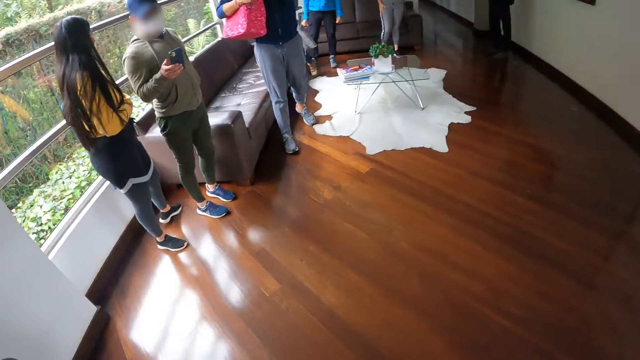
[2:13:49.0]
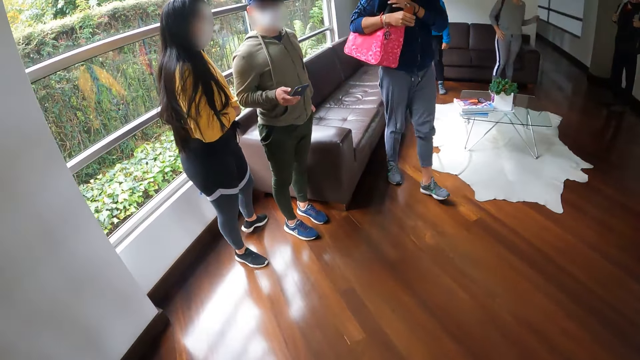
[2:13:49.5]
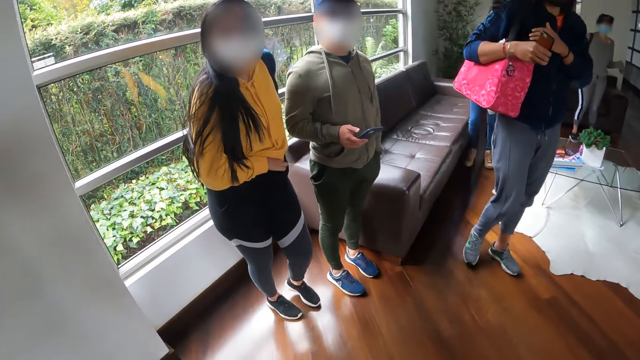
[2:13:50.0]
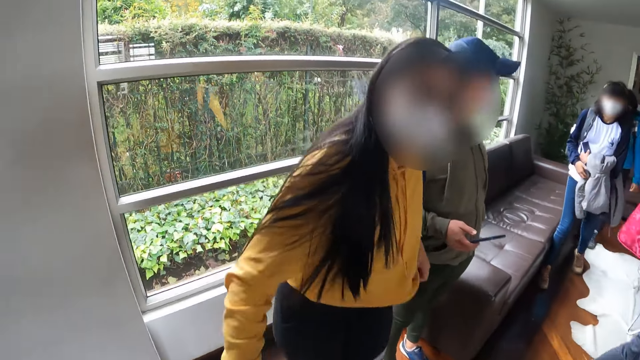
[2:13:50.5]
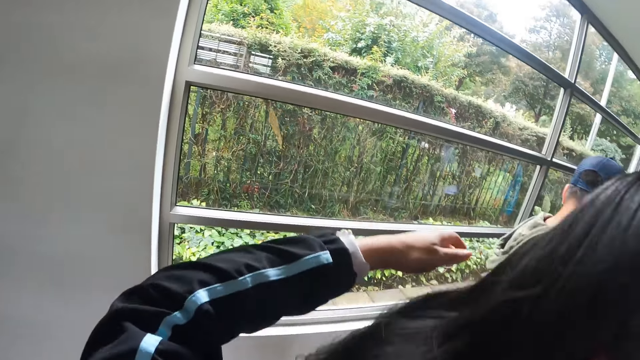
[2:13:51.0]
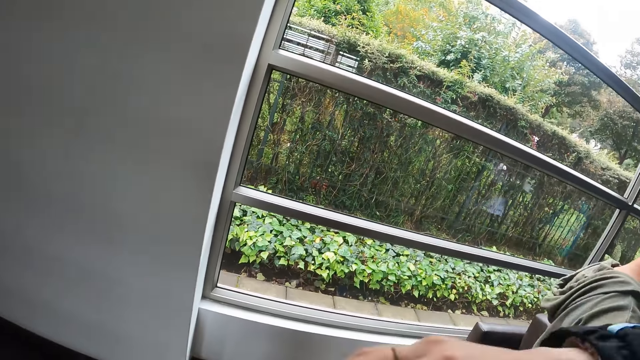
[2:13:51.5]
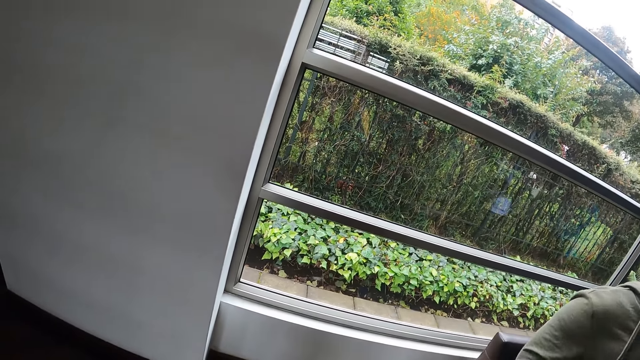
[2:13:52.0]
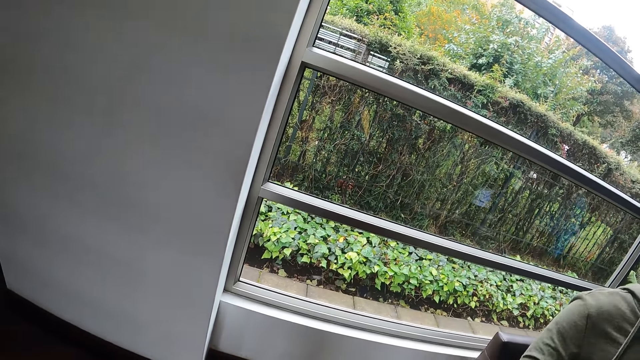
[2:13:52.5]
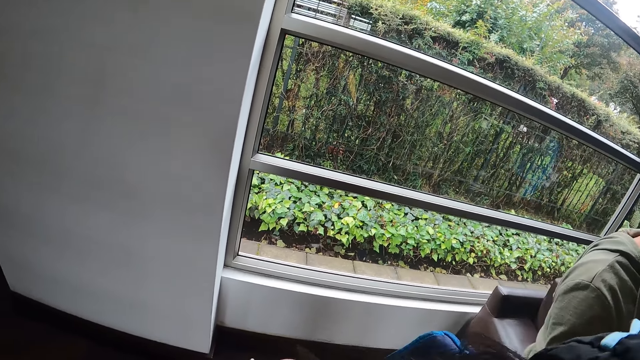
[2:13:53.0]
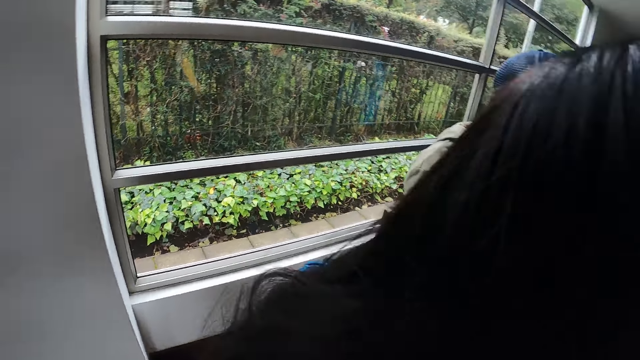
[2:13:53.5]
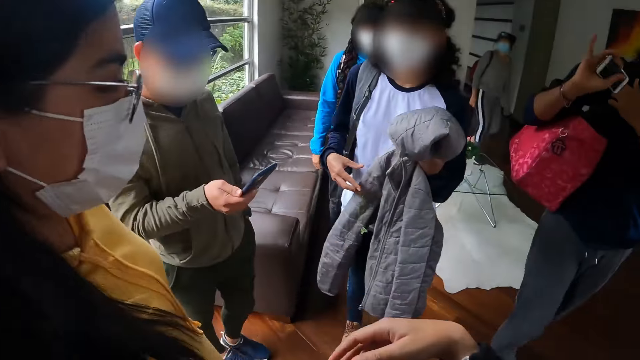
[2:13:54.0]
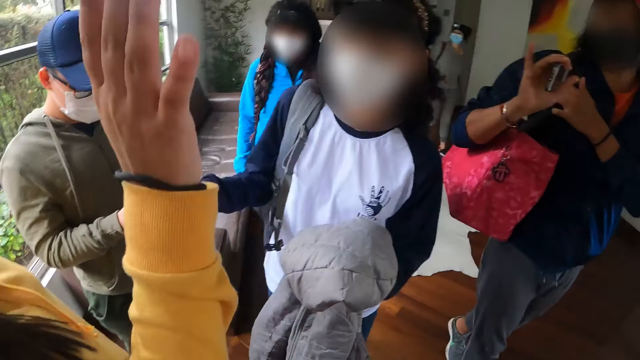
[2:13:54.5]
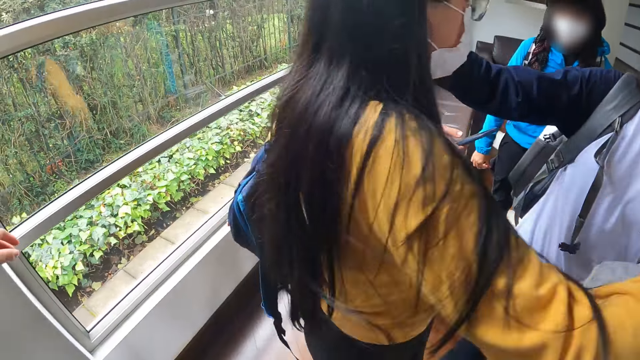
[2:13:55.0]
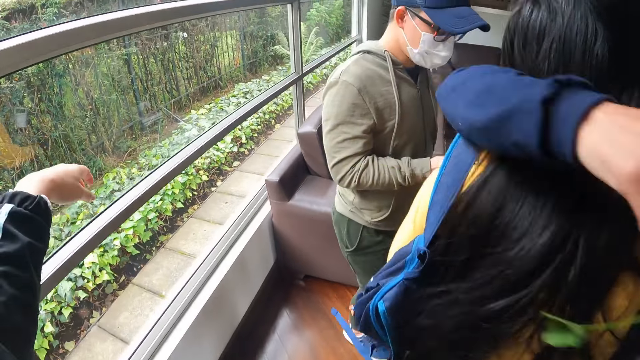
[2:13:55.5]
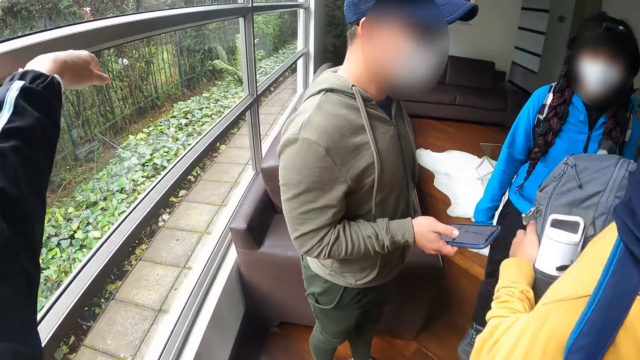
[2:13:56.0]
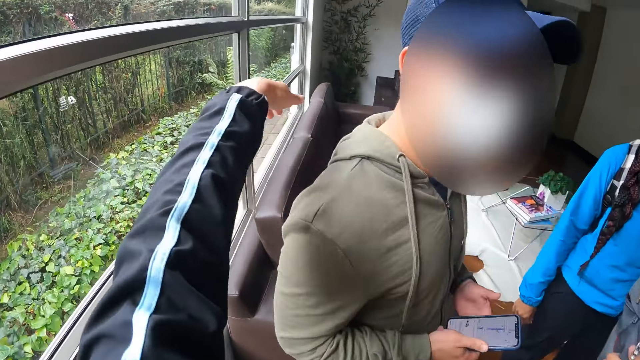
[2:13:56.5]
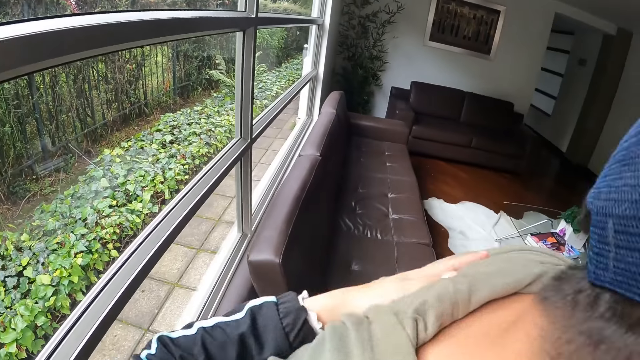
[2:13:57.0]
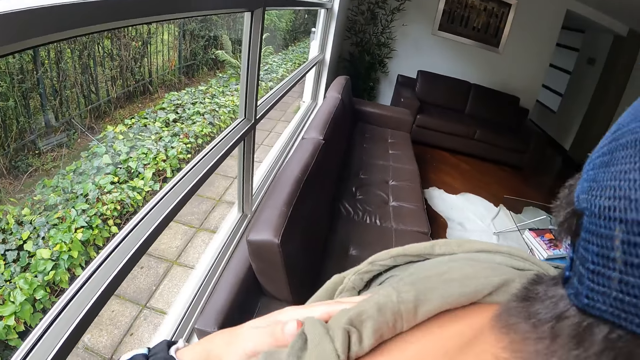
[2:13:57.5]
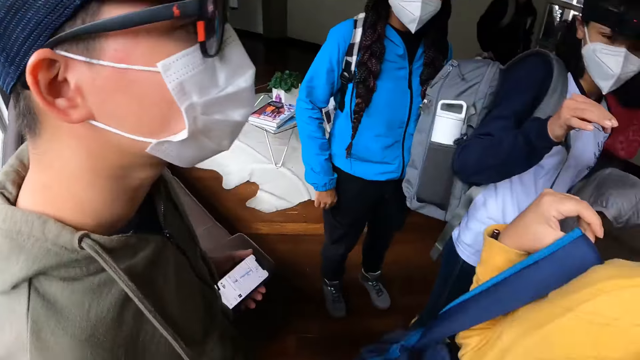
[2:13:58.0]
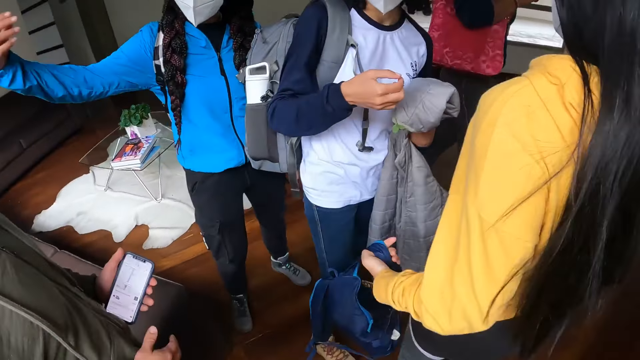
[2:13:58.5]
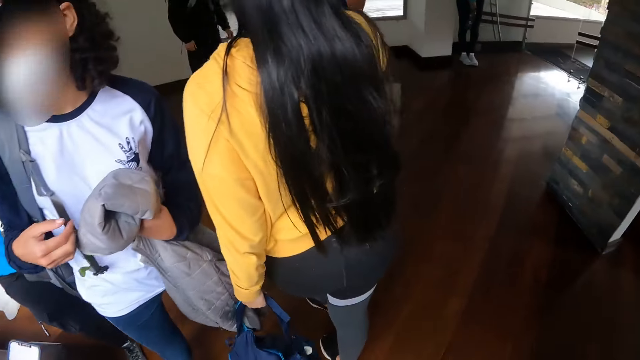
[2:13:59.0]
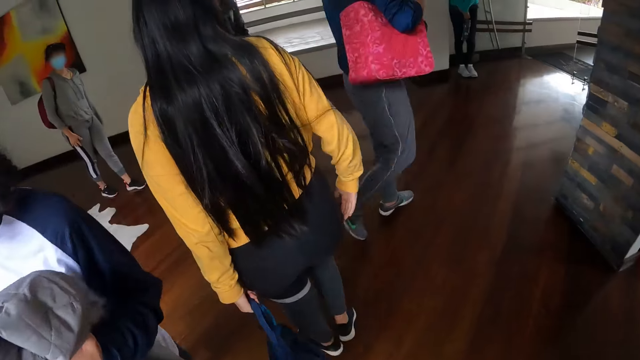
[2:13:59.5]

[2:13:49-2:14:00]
A man carries a pink bag. Another man stands beside a woman. A lady walks in the room. The camera wearer embraces the woman. The woman embraces another woman. The camera wearer embraces the other man.

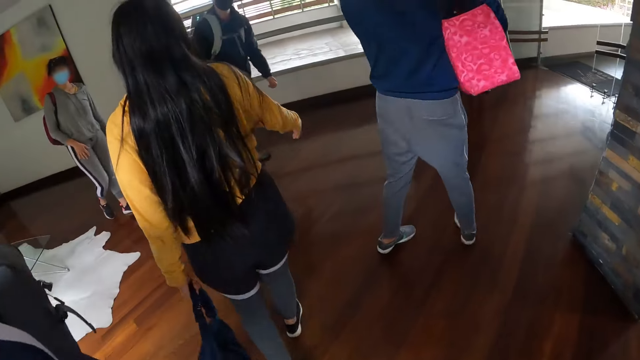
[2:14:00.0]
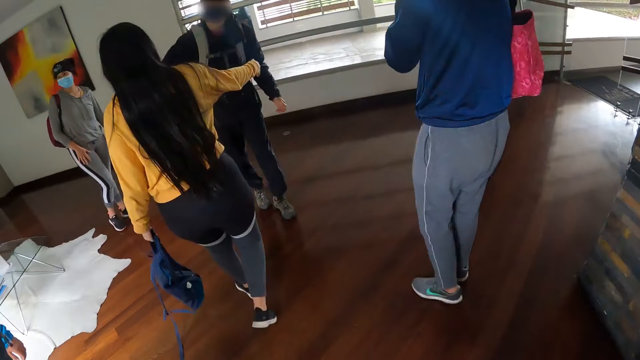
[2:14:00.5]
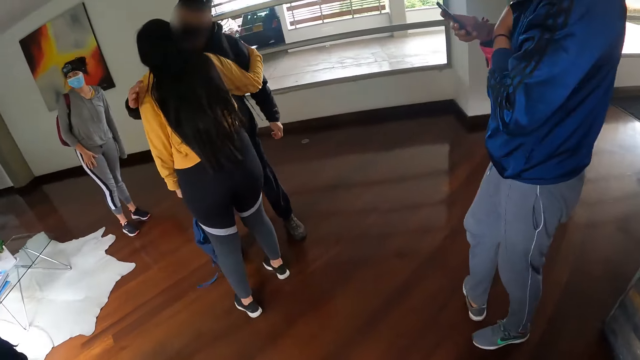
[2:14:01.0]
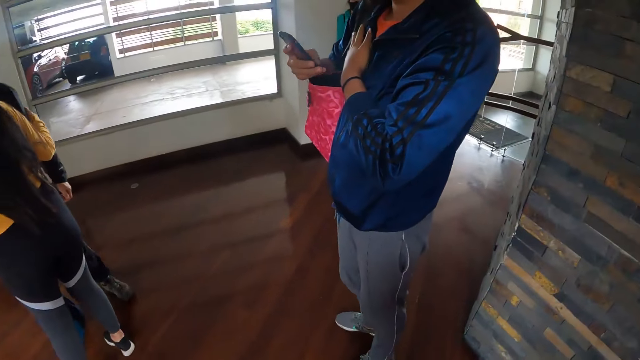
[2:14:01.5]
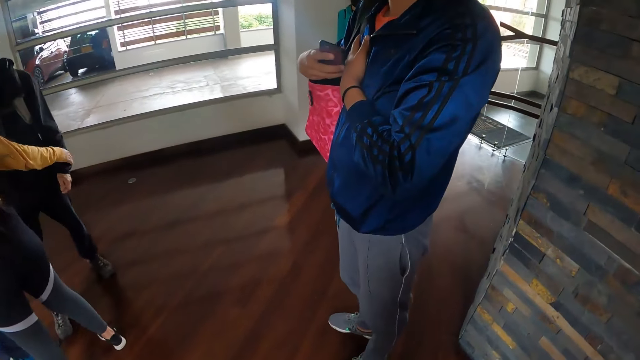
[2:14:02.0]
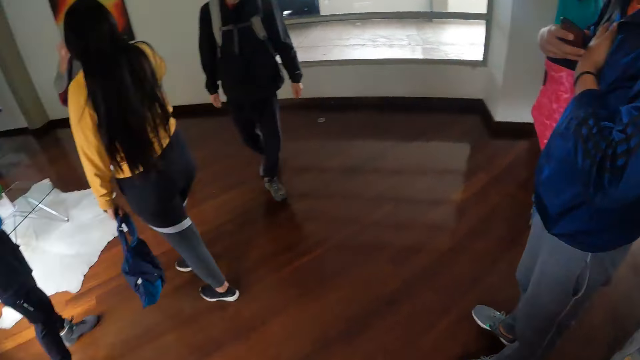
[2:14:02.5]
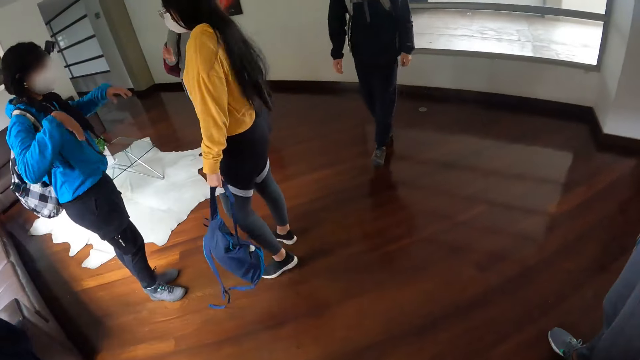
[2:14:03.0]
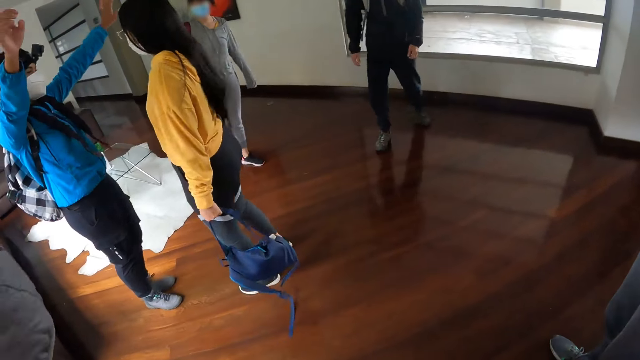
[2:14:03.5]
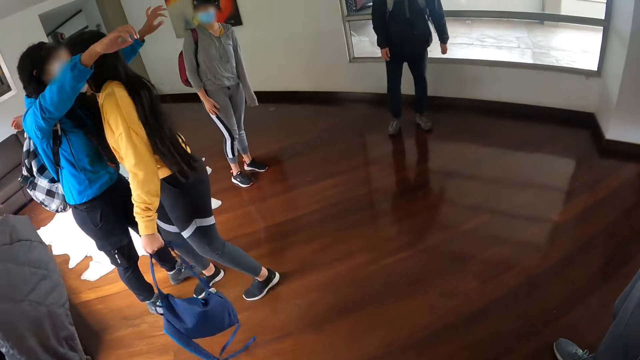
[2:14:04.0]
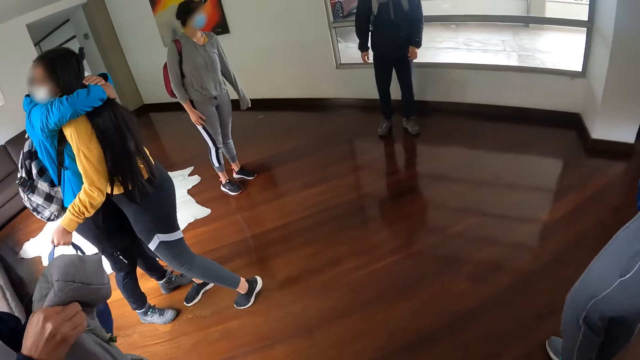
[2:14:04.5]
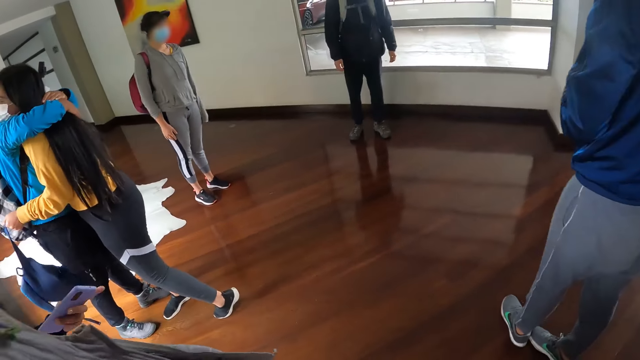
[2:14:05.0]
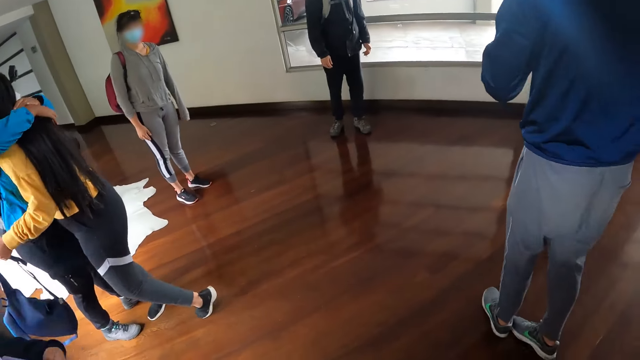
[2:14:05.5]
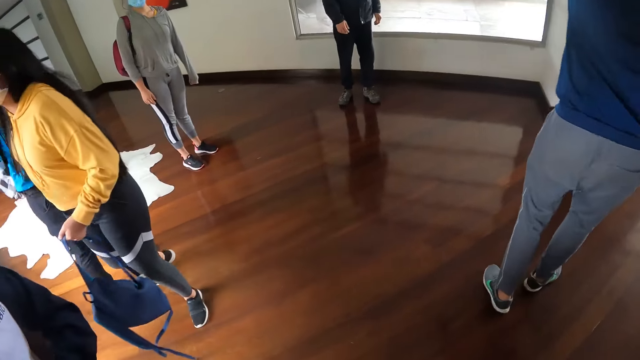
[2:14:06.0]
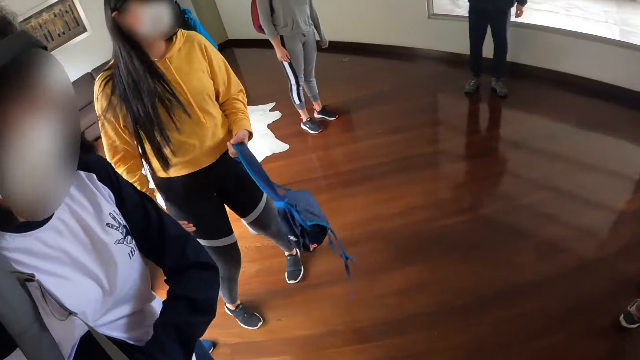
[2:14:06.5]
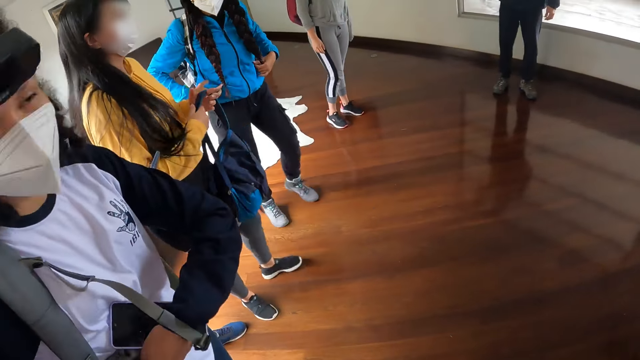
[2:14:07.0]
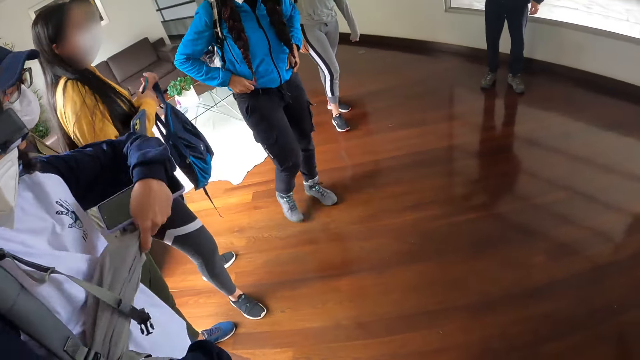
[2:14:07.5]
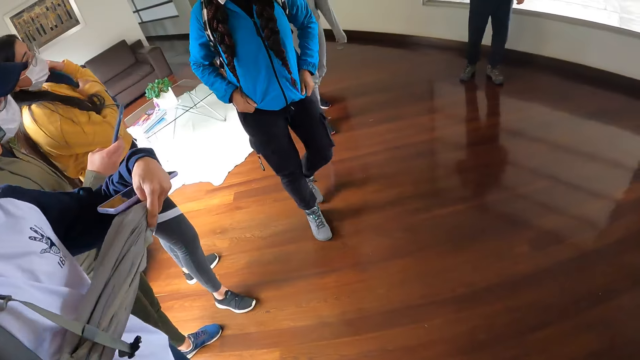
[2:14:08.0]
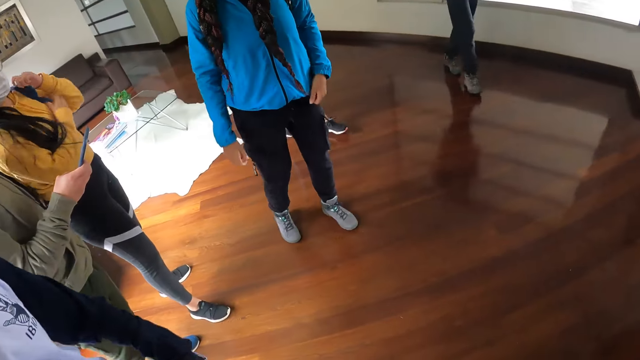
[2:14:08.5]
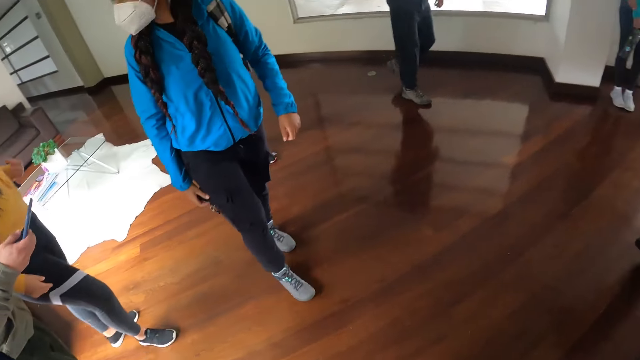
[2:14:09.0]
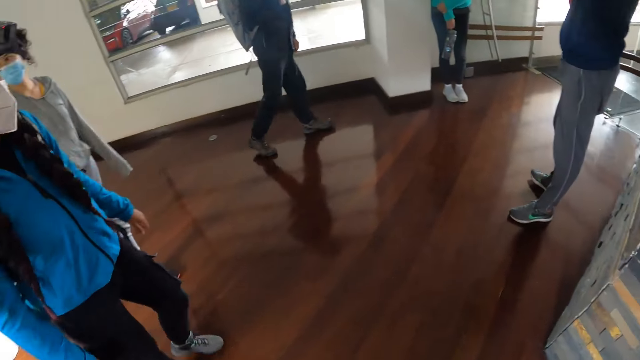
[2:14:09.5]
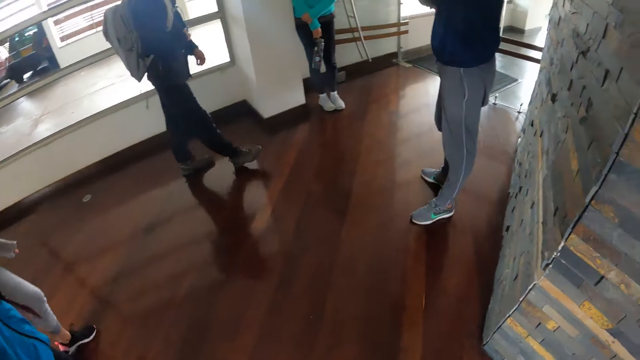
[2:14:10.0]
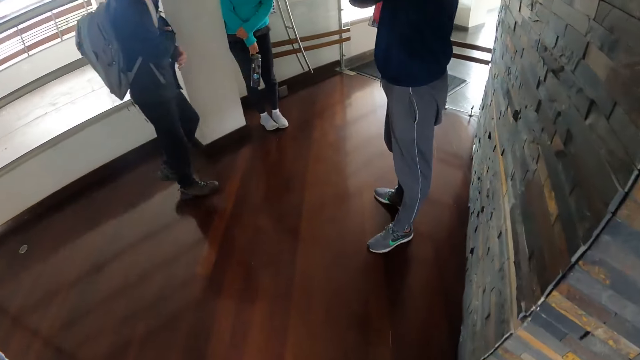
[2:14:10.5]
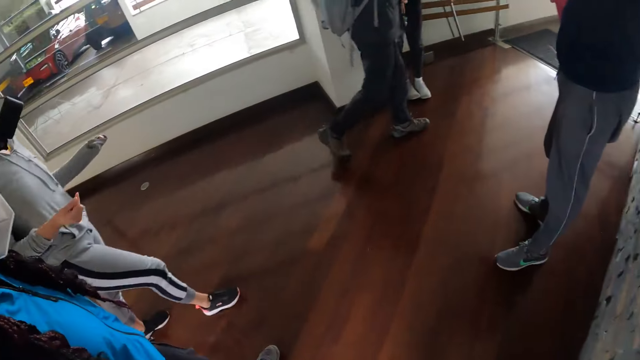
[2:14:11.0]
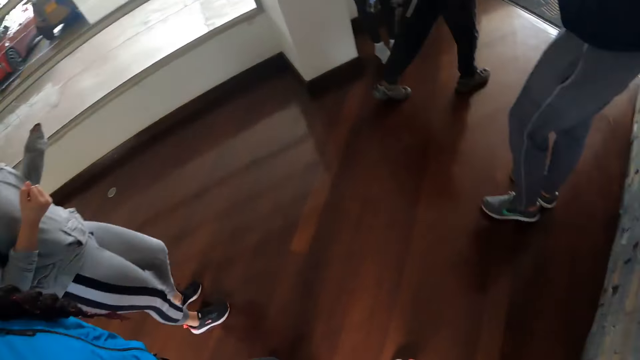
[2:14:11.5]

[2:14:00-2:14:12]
A woman embraces a man. Another man stands in the room. Another woman holds a jacket in her right hand. A third woman embraces the first woman. The camera wearer stands in the room. The third woman adjusts her jacket with both hands. The first woman wears the backpack in her left hand on her shoulder.
